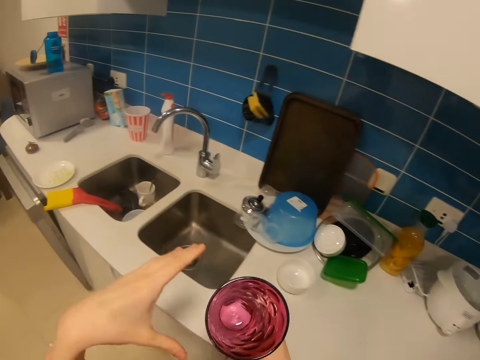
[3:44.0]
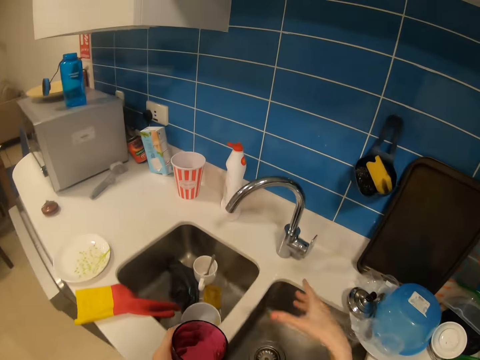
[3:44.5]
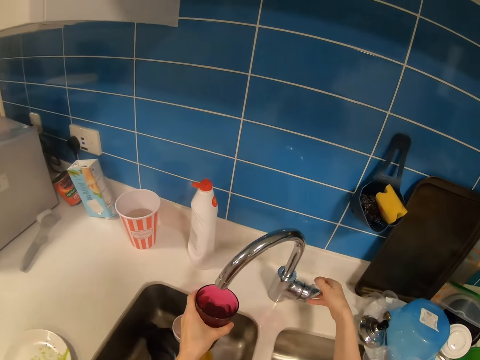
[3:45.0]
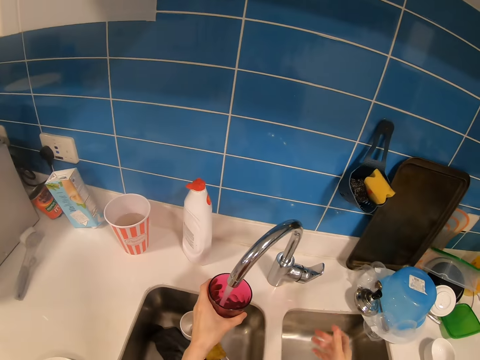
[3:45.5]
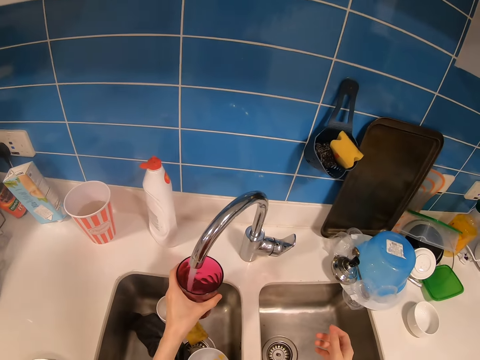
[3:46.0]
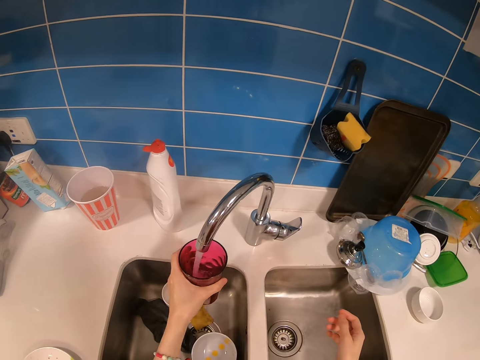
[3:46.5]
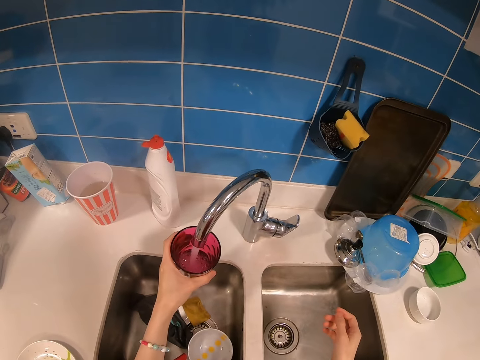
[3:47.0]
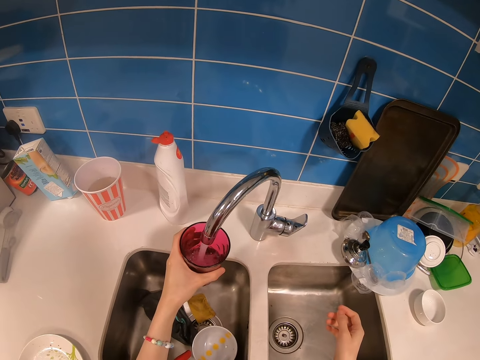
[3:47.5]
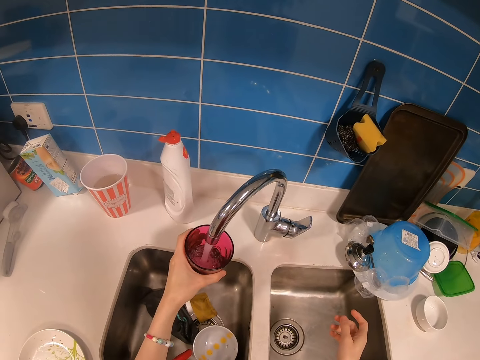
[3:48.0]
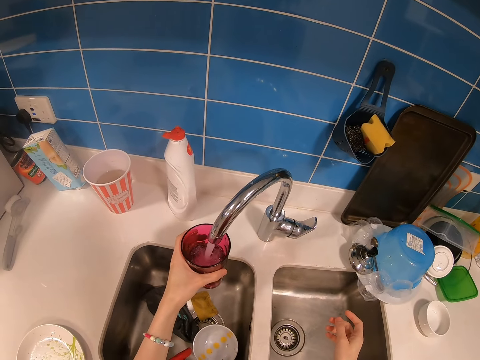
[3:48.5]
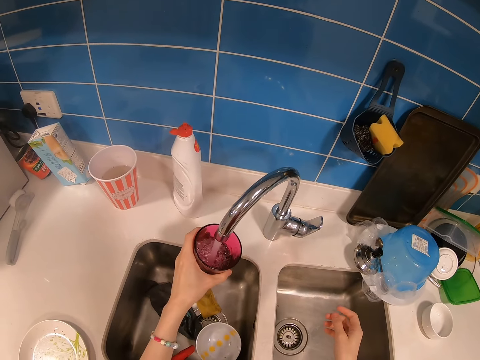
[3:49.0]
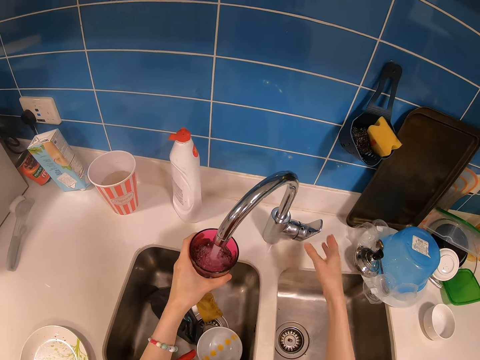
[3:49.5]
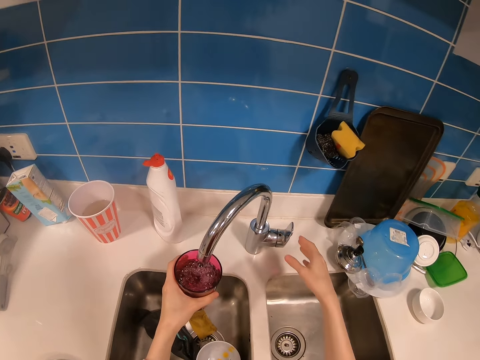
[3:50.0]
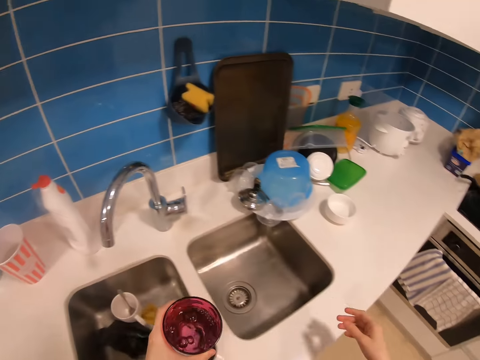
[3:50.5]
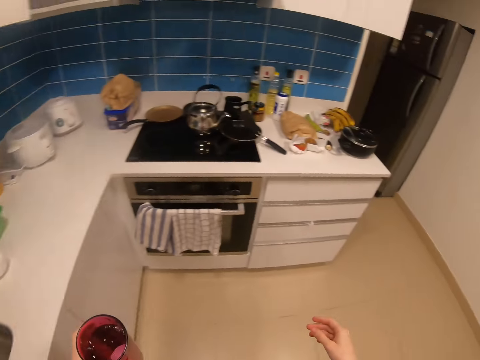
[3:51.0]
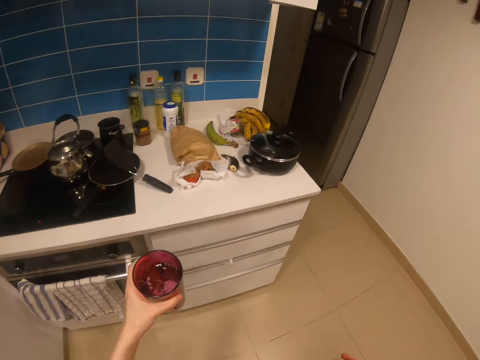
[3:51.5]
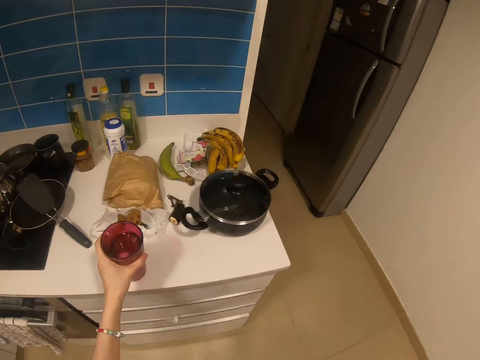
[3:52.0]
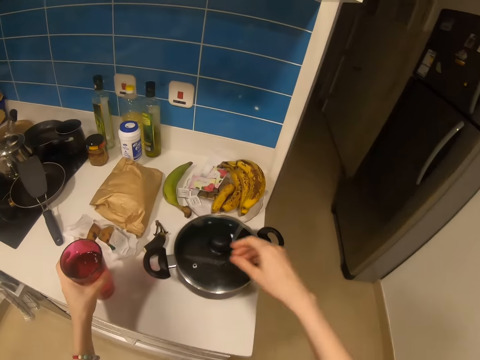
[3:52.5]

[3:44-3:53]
The camera wearer closes the kitchen cabinet. They put water in the cup. They close the cup. They walk in the kitchen. They put the cup of water on the table.

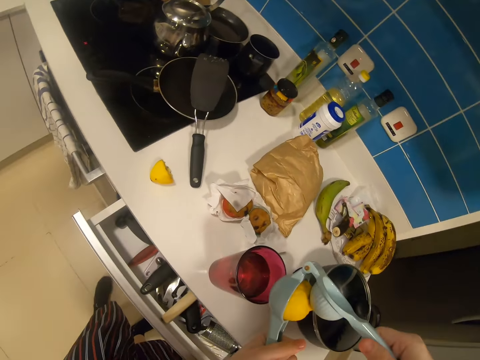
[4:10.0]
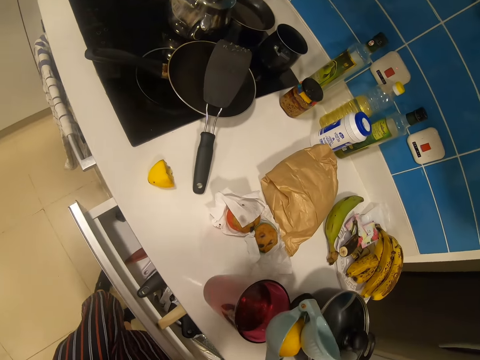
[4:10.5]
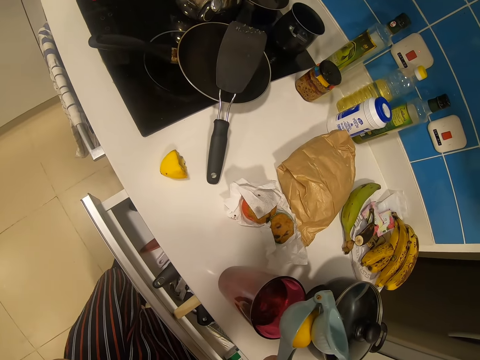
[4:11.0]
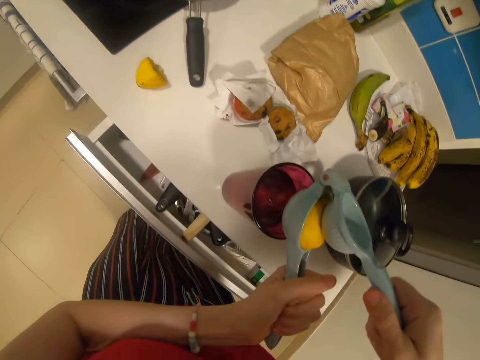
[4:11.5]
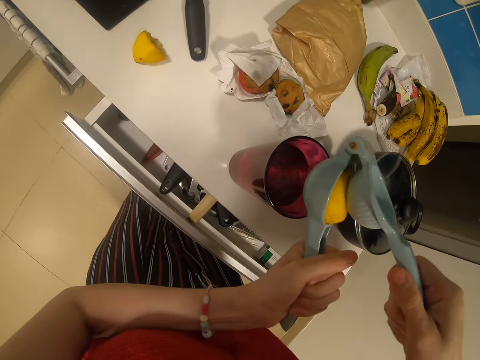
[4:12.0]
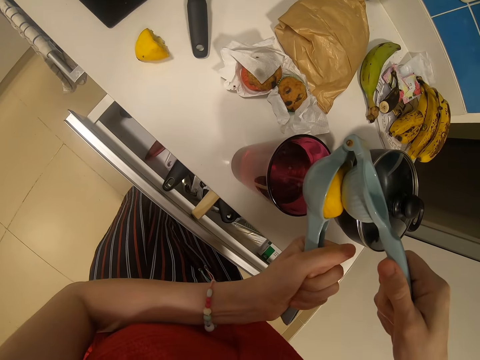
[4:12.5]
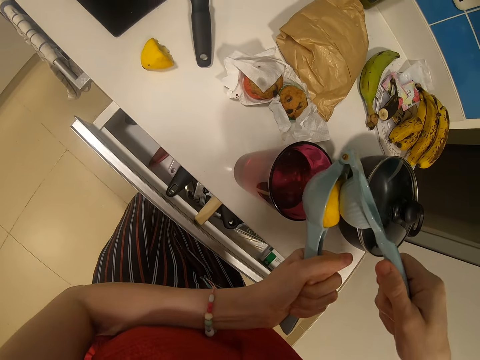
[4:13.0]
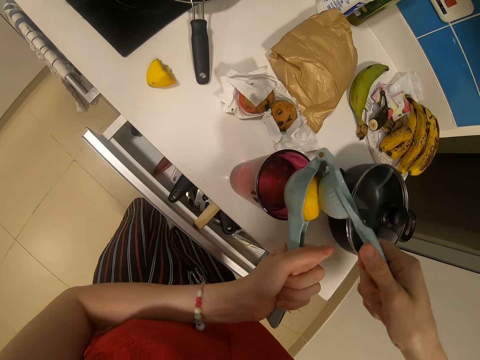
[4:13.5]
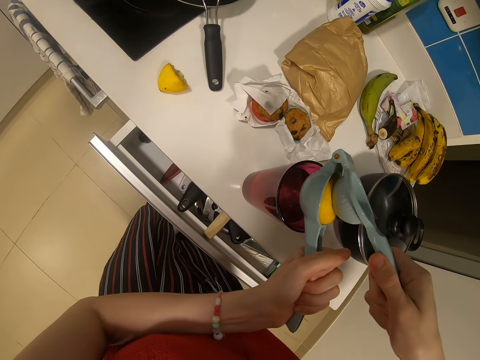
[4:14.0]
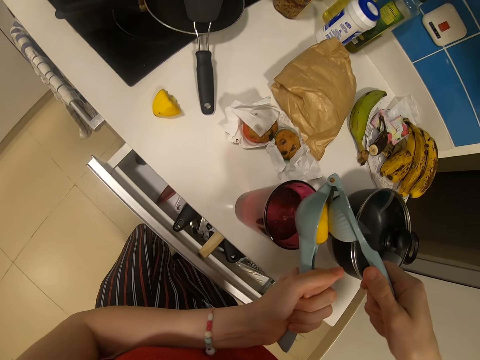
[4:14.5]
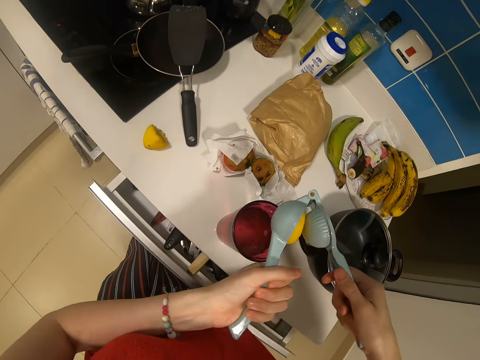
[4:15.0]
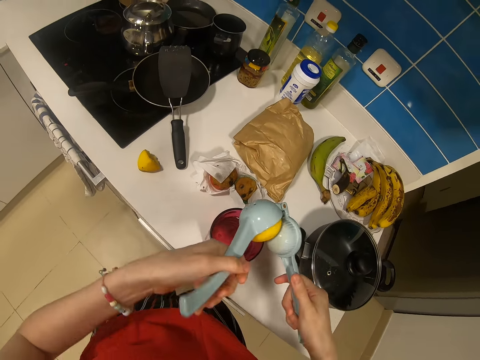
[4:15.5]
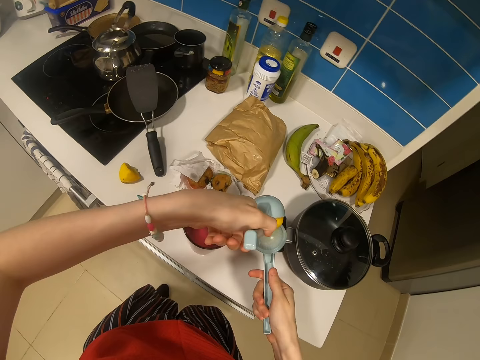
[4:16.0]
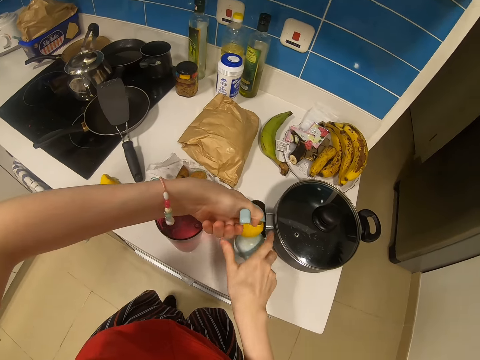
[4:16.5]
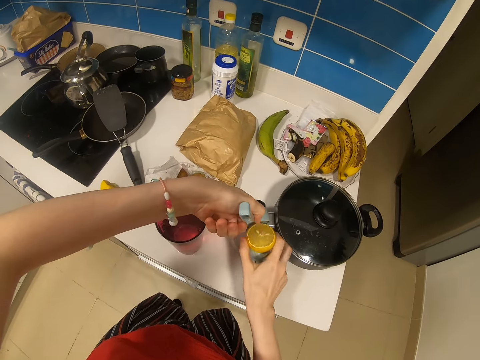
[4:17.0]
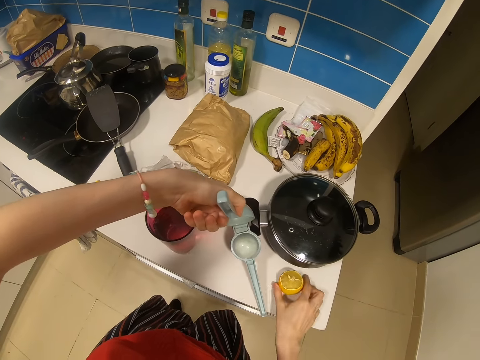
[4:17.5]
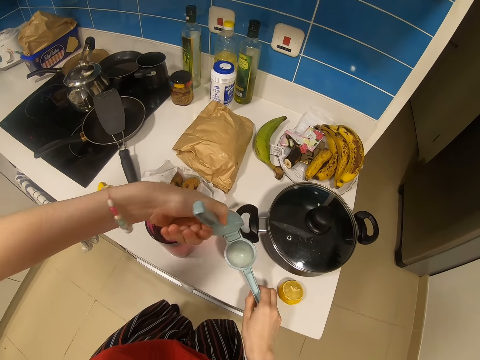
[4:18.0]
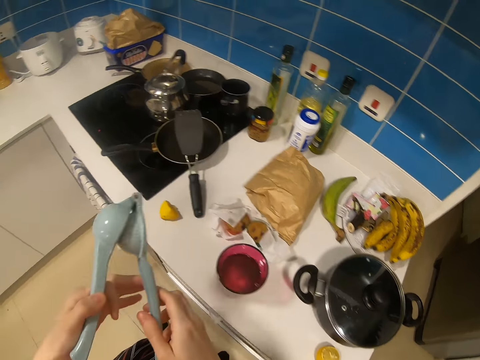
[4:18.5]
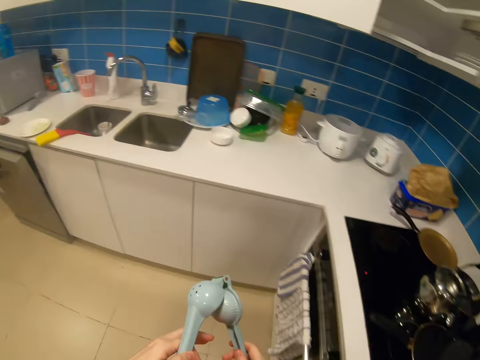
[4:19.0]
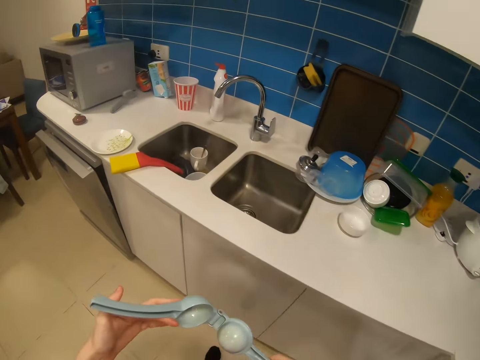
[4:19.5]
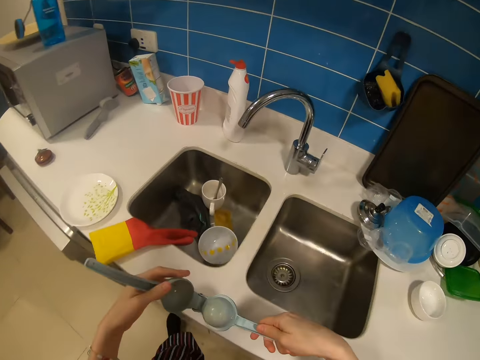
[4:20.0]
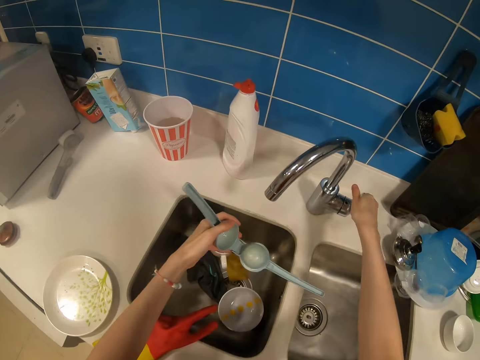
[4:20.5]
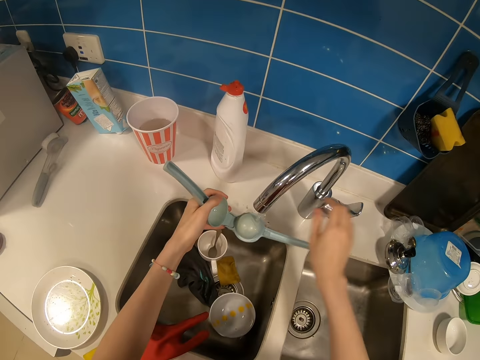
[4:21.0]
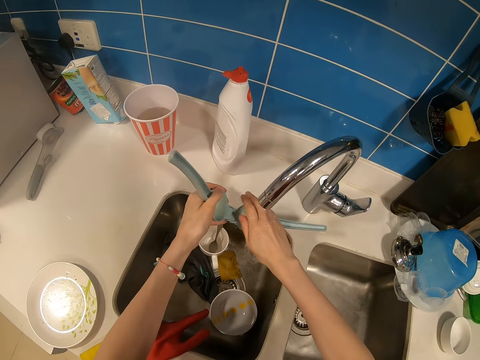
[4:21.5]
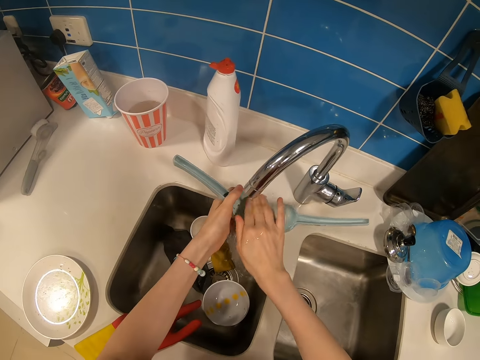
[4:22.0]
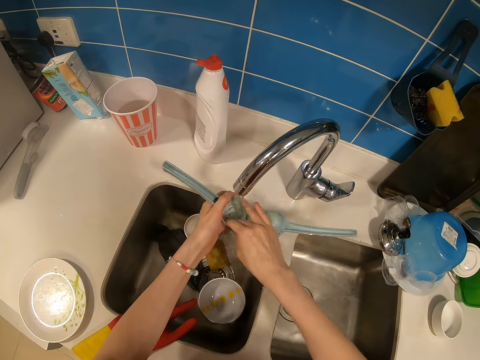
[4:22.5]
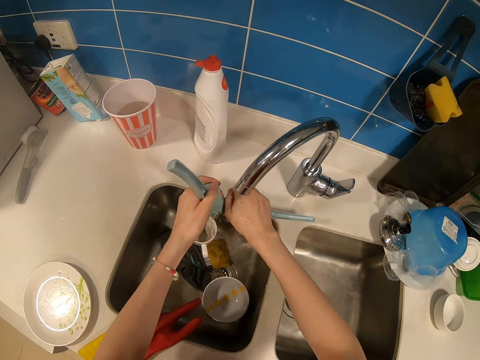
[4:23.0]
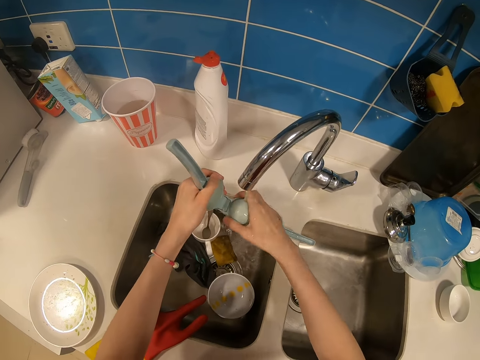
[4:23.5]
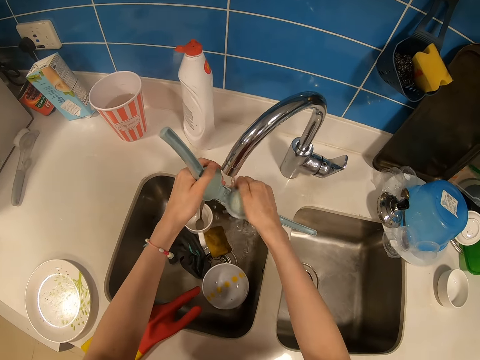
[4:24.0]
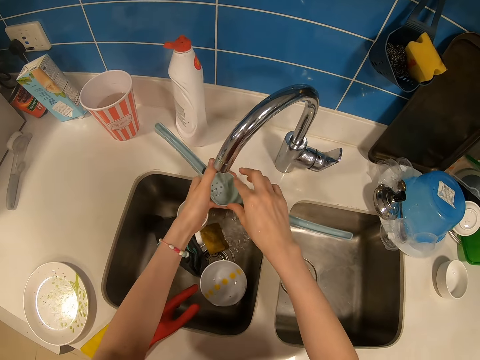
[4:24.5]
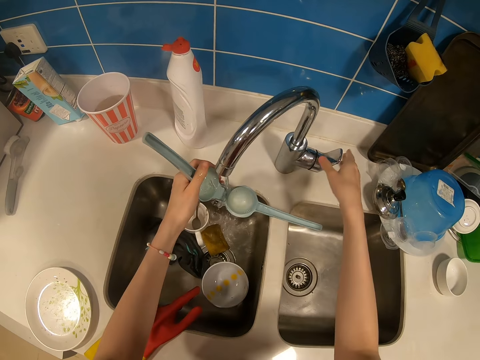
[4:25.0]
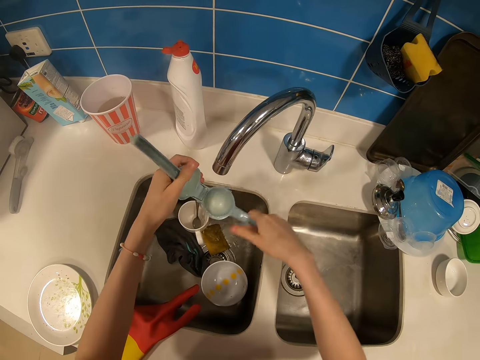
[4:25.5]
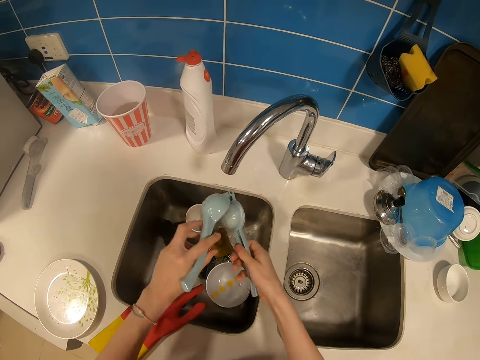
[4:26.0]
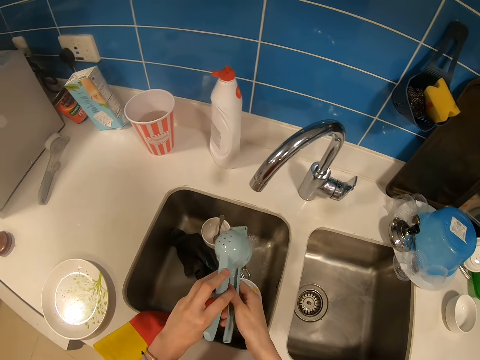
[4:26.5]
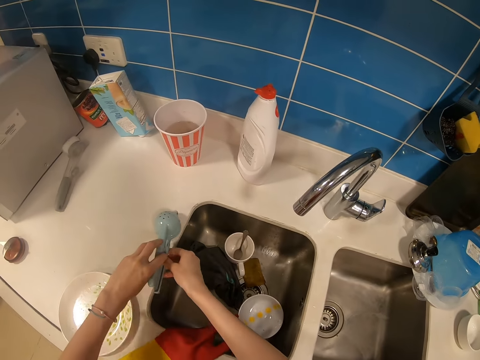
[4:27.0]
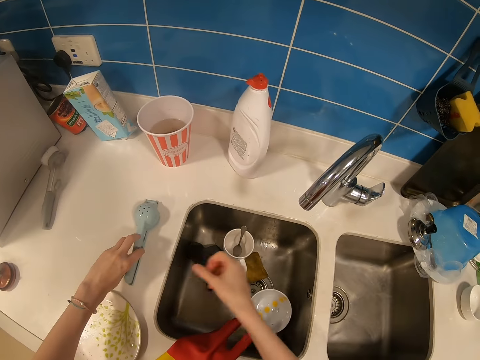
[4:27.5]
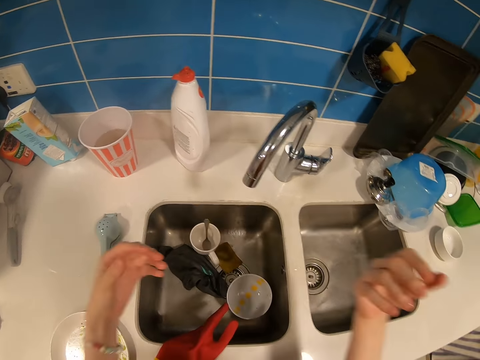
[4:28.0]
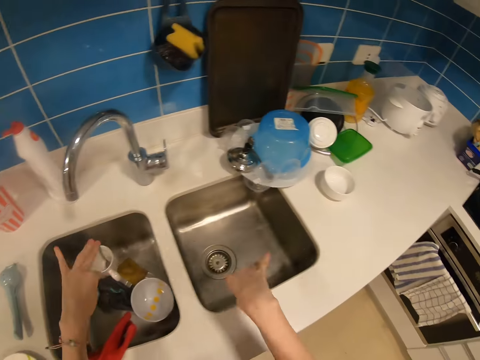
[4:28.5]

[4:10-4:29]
The camera wearer squeezes lime juice from a lime. They remove the lime from a lime squeezer. They walk around. They rinse the lime squeezer. They put the lime squeezer on the kitchen table.
